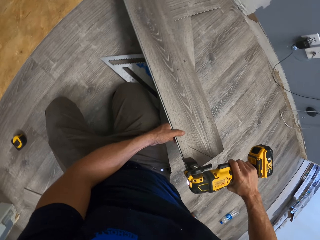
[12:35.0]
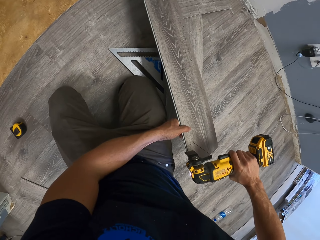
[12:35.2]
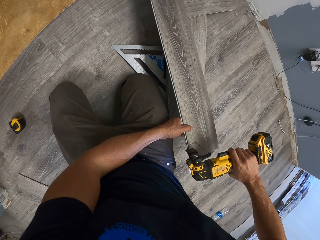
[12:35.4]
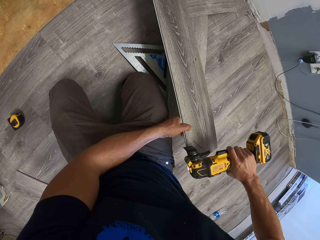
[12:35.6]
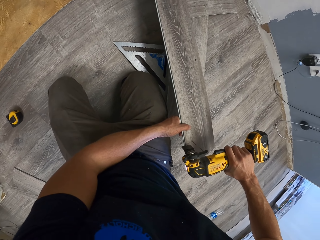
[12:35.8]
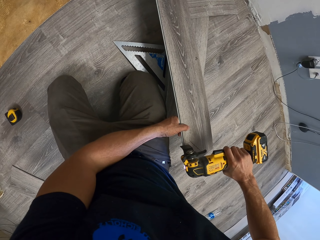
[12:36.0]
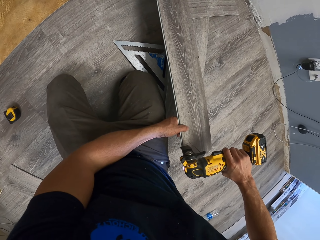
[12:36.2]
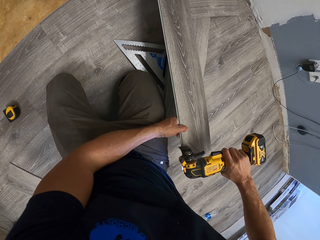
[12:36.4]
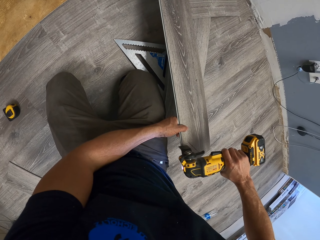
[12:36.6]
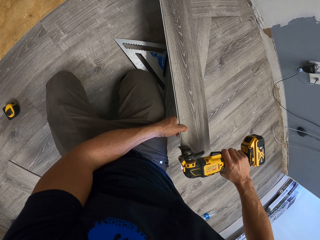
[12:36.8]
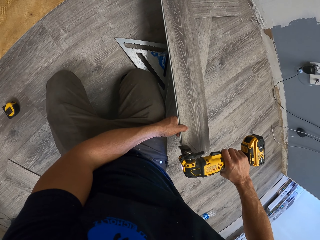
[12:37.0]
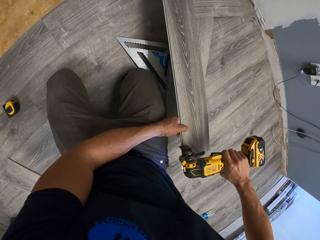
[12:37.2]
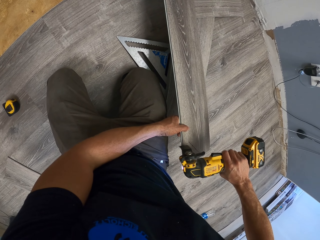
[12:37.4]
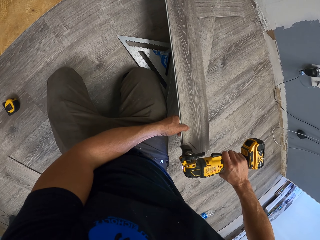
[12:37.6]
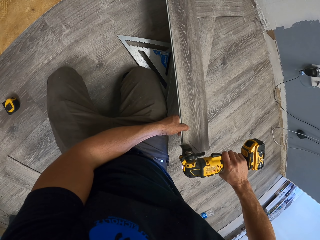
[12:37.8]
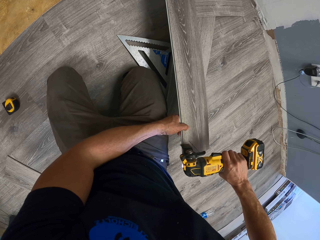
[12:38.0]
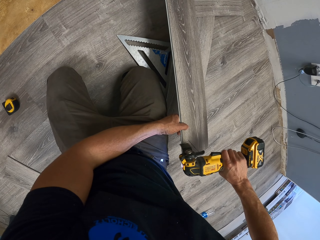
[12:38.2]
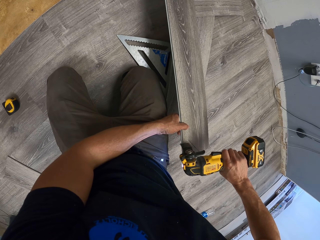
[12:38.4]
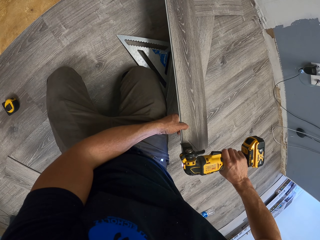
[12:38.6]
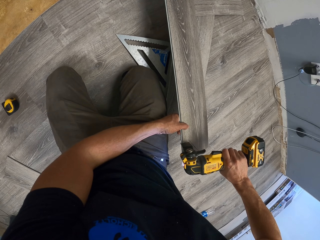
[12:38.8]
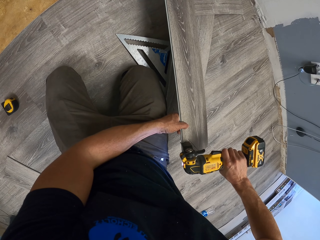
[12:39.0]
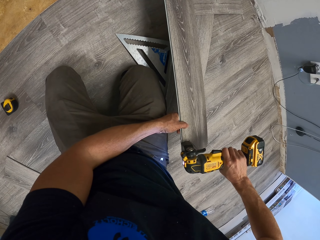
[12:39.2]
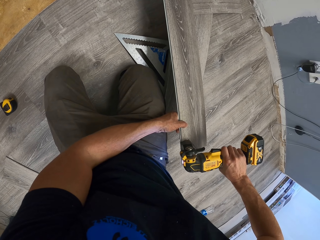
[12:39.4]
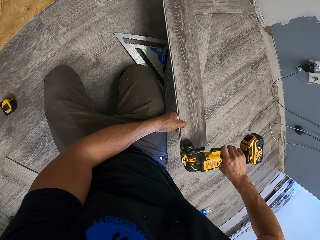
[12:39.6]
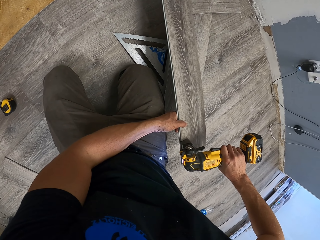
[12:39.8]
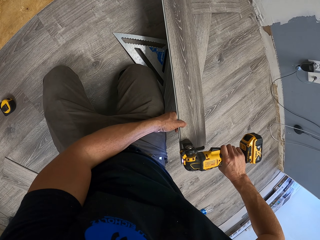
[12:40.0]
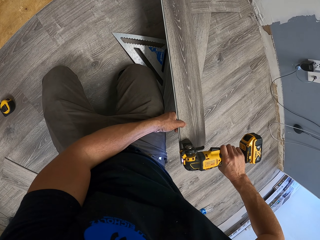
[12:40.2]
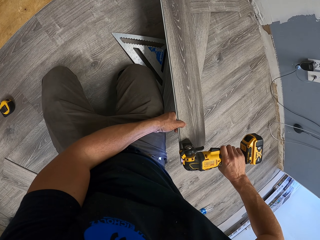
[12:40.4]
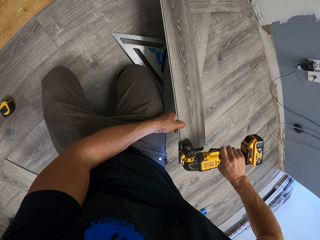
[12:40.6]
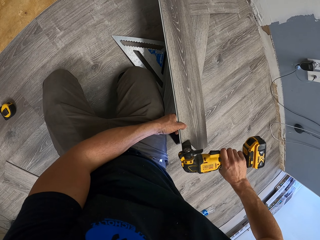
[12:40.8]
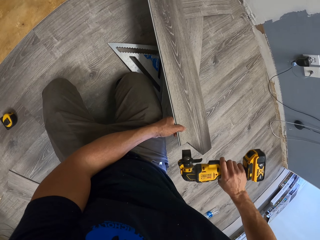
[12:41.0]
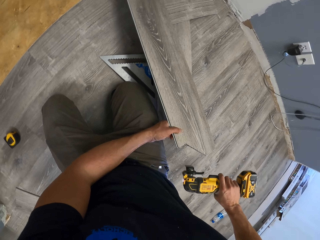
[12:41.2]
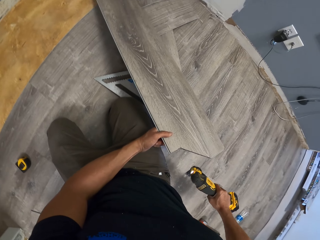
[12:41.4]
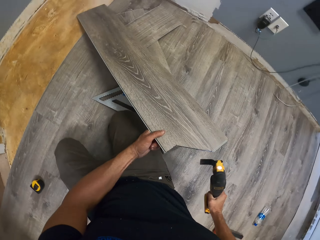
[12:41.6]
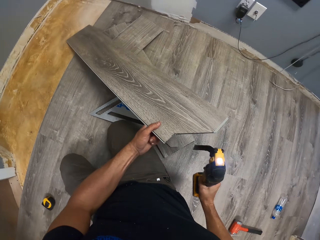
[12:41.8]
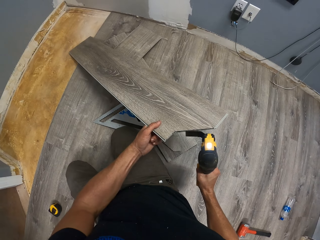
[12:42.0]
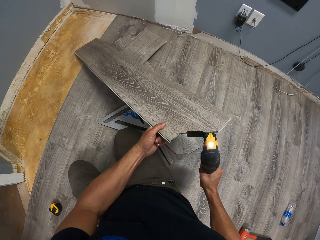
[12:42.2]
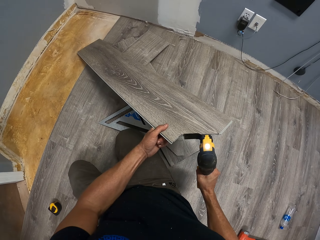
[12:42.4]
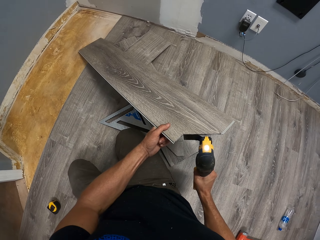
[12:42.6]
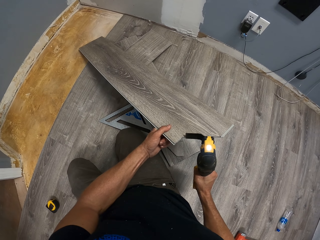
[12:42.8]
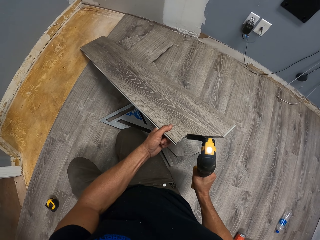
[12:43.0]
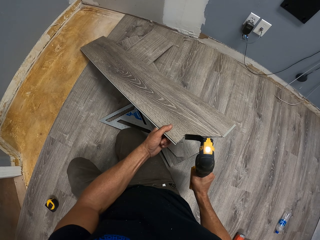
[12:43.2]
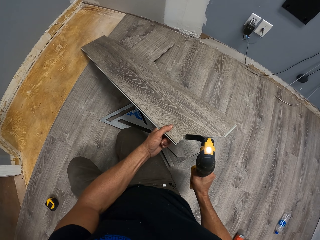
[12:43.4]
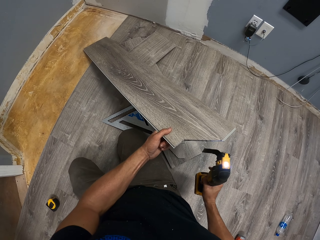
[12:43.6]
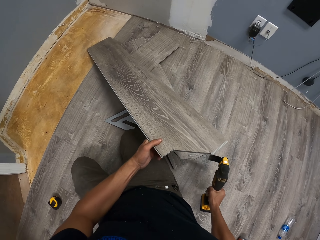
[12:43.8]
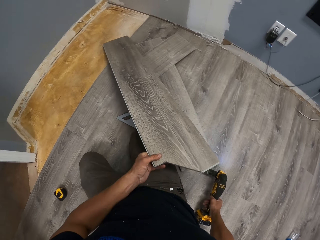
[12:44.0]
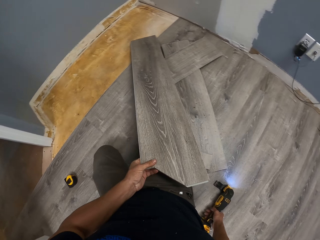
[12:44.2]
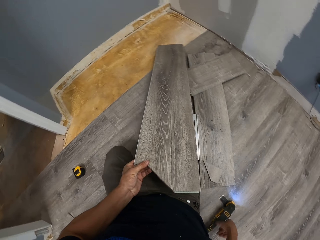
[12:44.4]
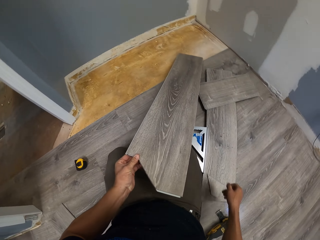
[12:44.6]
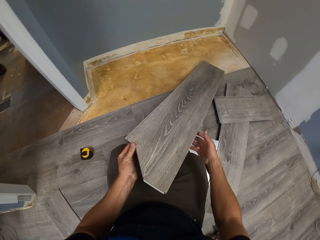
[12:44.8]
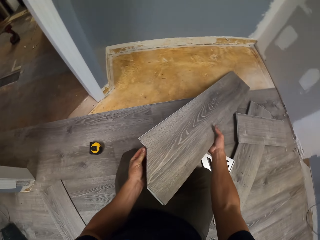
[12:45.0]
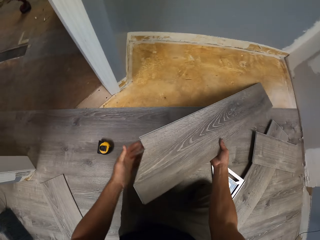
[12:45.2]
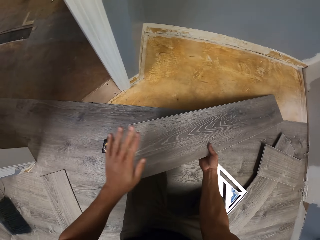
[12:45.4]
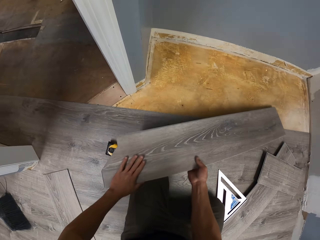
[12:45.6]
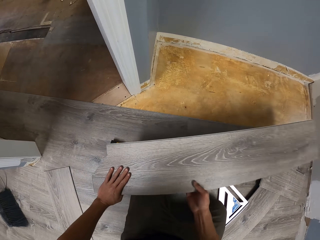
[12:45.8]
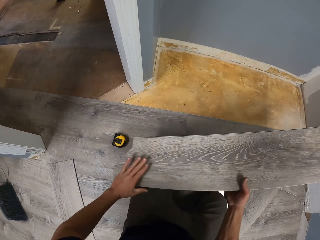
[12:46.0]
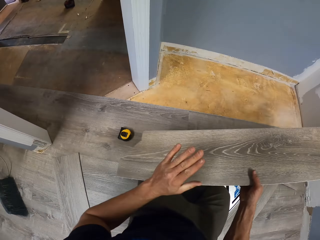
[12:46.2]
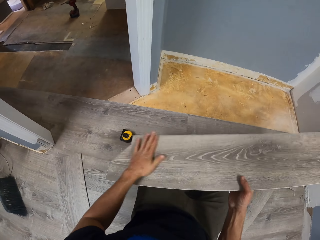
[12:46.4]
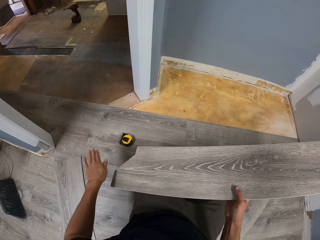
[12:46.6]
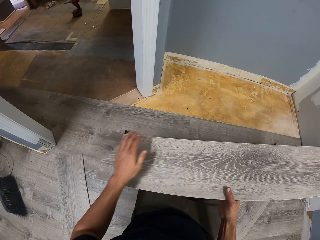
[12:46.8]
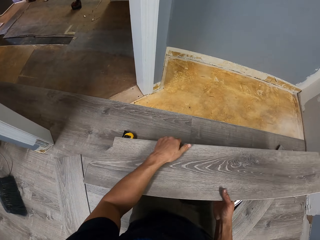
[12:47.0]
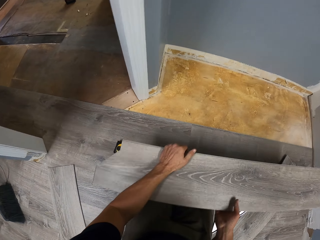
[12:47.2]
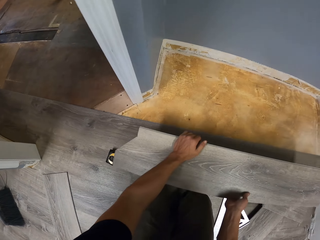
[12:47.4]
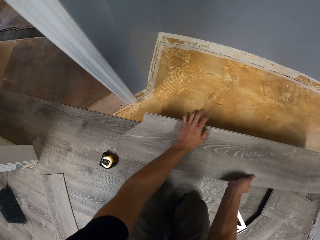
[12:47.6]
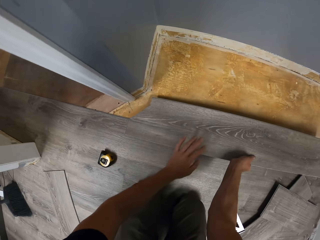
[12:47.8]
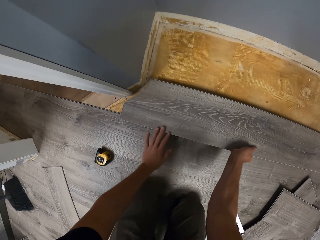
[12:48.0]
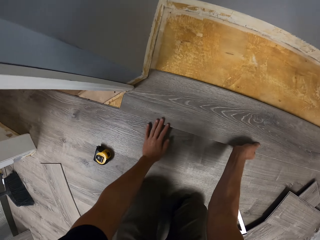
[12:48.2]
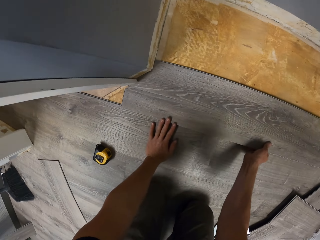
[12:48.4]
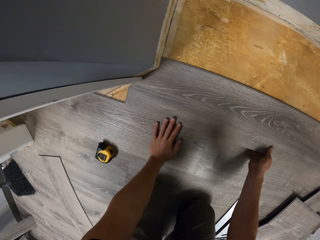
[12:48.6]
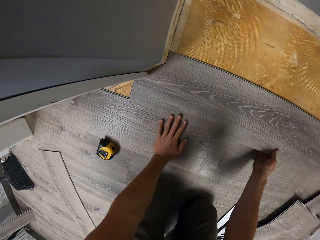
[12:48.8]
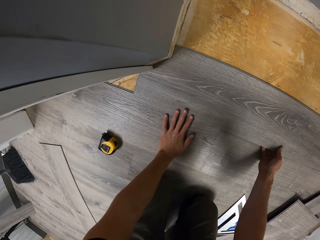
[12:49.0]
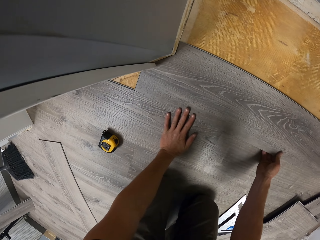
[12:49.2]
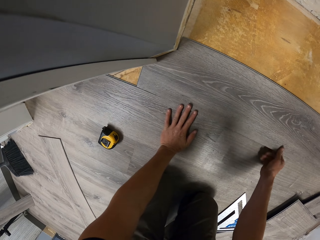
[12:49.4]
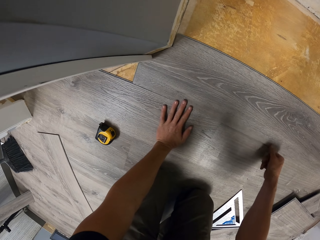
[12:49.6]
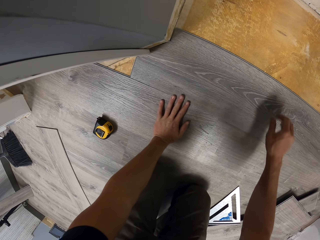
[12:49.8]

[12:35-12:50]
The camera wearer swings the right hand. They cut the tile using the oscillating tool. They swing the right hand. They trim the tile using the oscillating tool. They drop the oscillating tool on the floor. They hold the tile with the right hand. They swing the left hand. They hold the tile with the left hand. They wipe the tile with the left hand. They swing both hands. They install the wood tile. They drop the tile on the floor.

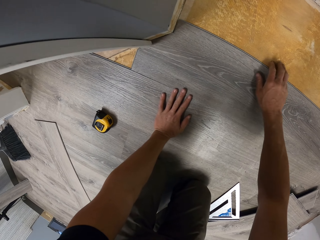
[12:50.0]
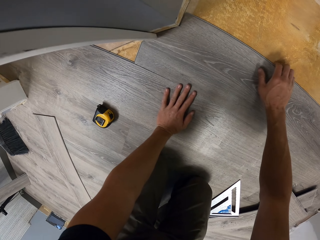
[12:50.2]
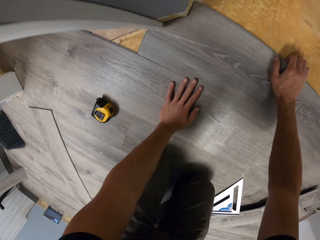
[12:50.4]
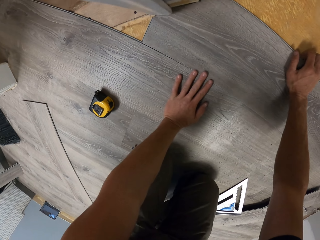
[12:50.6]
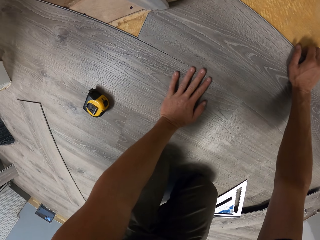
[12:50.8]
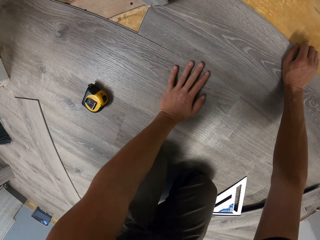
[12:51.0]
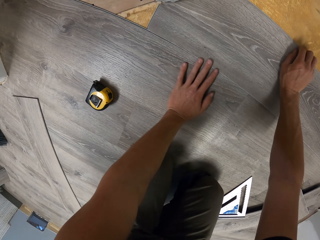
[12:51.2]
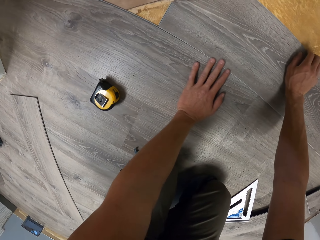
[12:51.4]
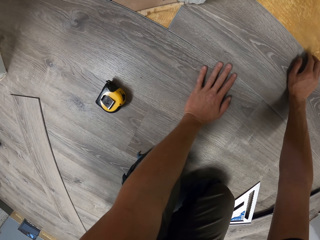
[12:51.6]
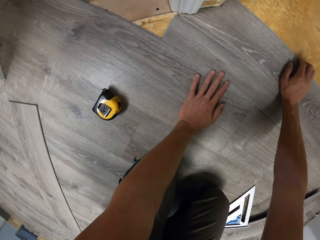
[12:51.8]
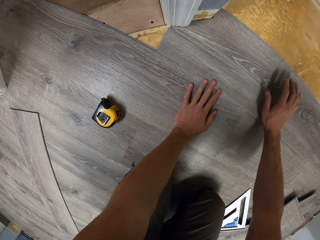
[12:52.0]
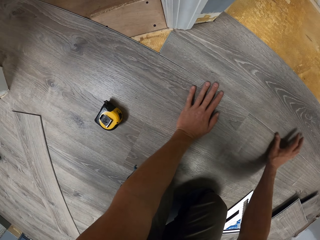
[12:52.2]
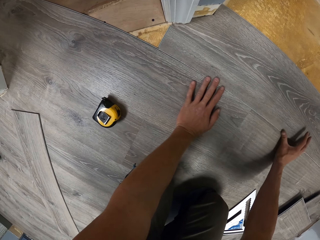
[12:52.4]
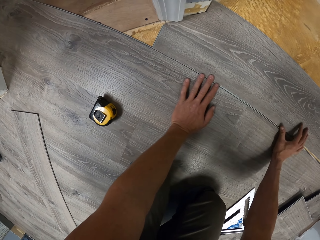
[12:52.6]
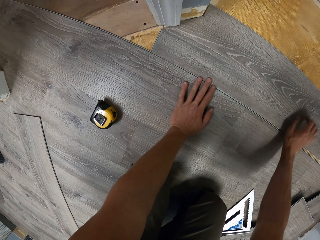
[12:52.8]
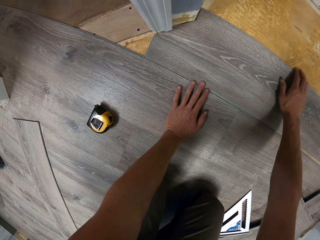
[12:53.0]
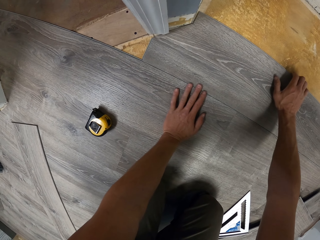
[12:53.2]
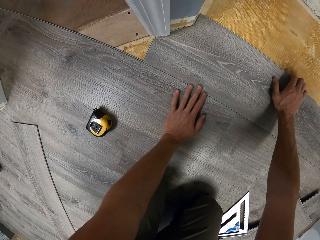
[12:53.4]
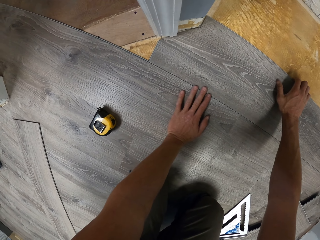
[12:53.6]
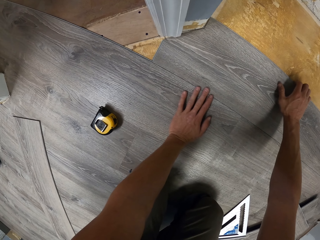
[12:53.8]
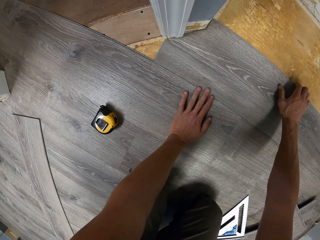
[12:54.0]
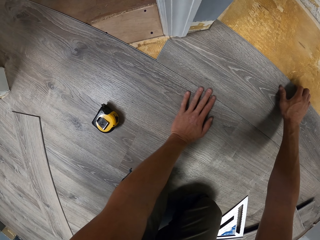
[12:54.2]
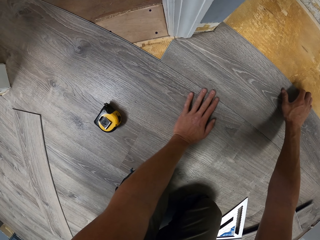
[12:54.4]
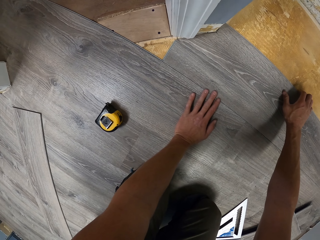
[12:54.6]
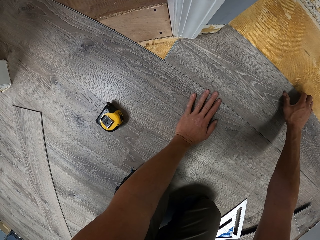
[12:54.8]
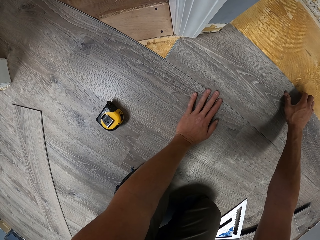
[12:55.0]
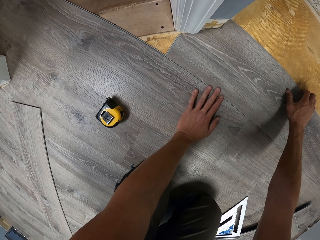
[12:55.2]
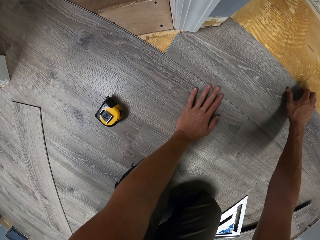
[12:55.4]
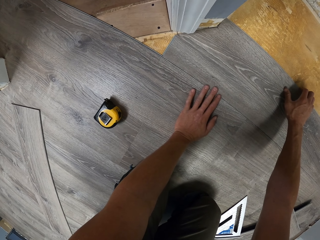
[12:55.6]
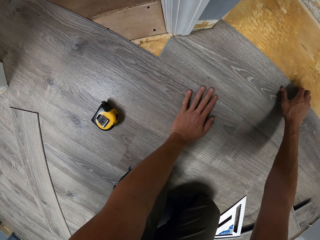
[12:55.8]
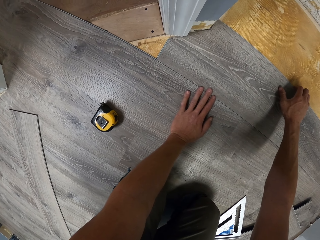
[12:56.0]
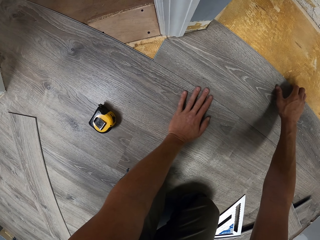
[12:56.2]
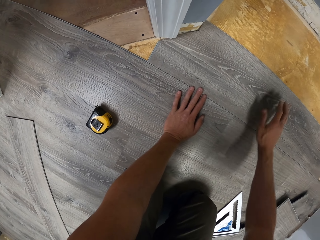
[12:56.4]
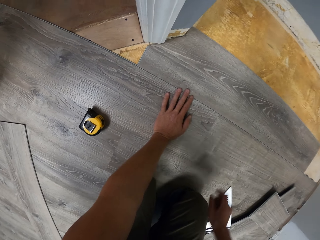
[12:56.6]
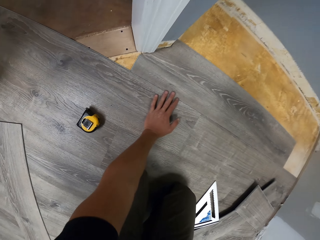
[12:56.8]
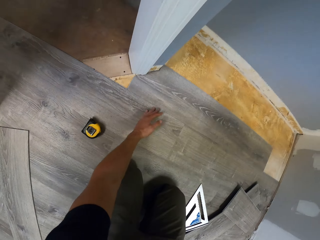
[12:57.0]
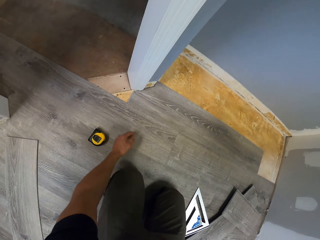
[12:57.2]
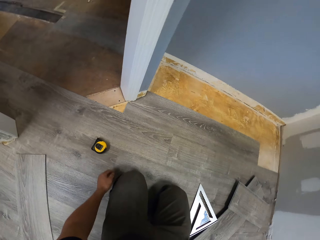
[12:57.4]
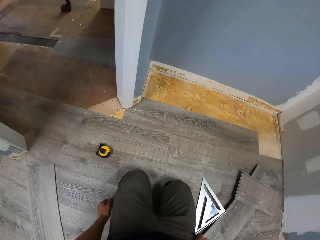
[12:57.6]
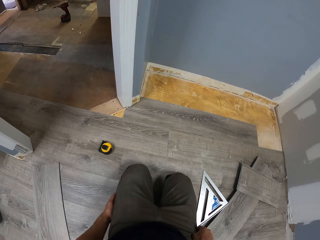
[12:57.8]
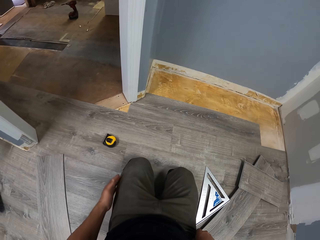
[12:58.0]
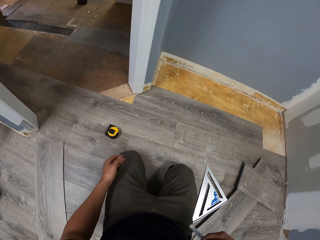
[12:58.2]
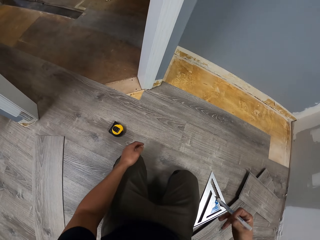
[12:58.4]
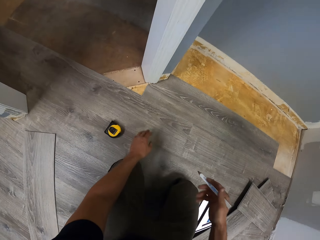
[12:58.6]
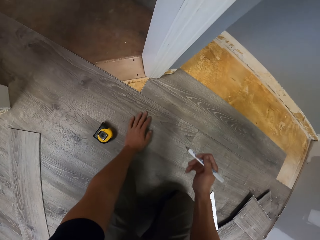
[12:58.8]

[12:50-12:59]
The camera wearer fits the tile on the floor. They swing the right hand. They swing the left hand.
